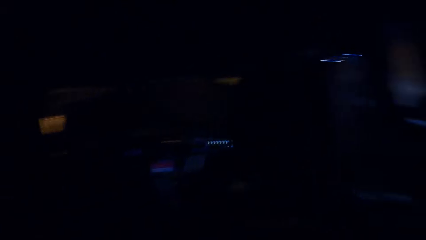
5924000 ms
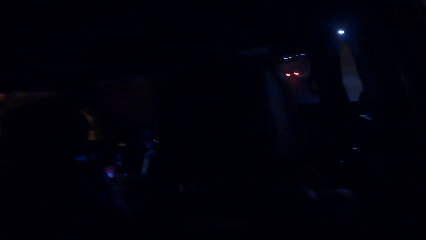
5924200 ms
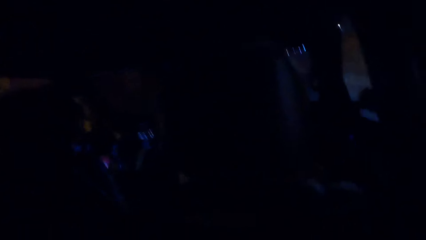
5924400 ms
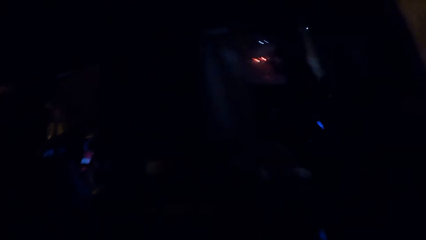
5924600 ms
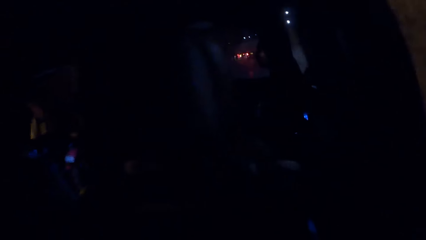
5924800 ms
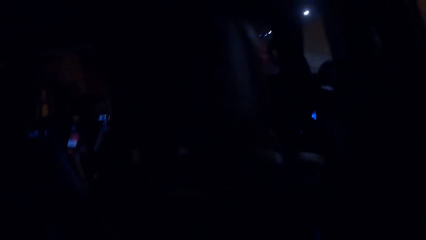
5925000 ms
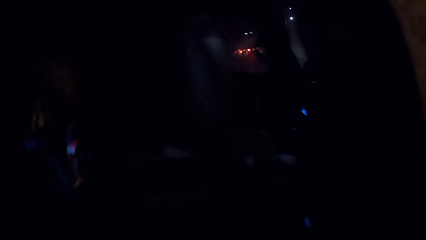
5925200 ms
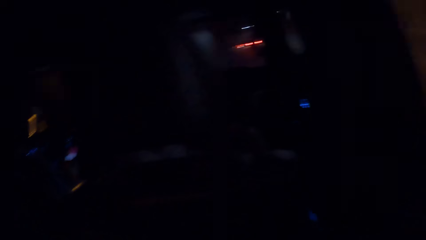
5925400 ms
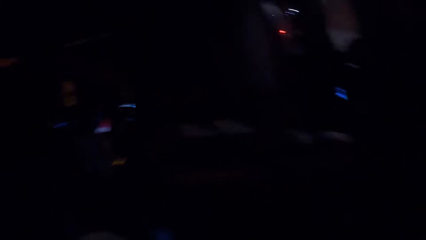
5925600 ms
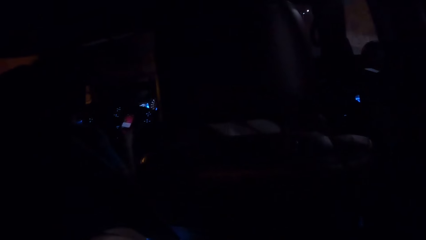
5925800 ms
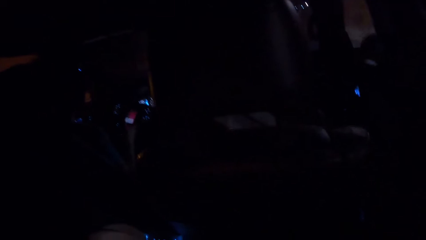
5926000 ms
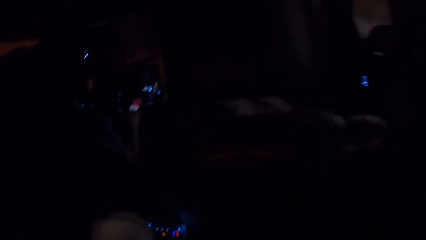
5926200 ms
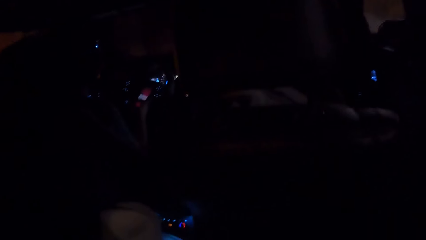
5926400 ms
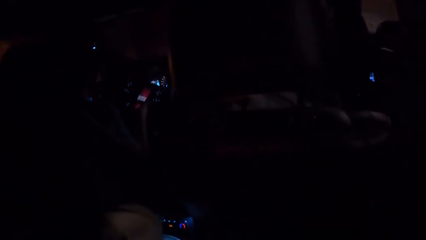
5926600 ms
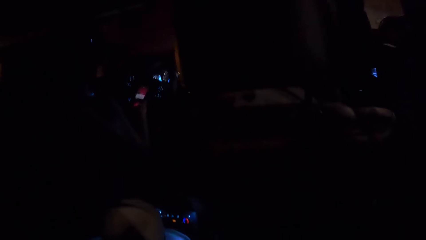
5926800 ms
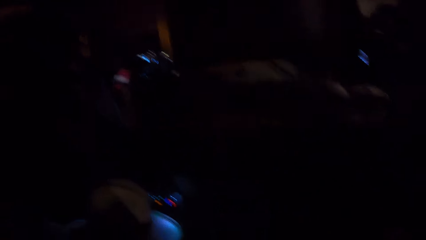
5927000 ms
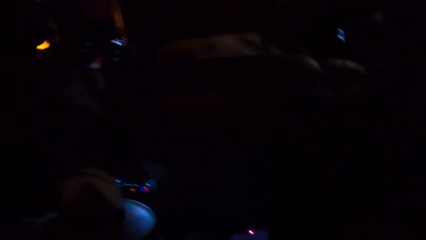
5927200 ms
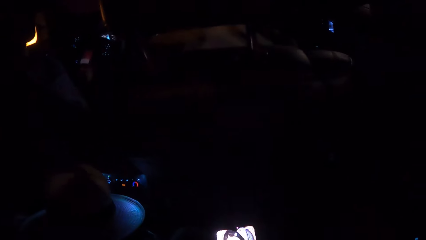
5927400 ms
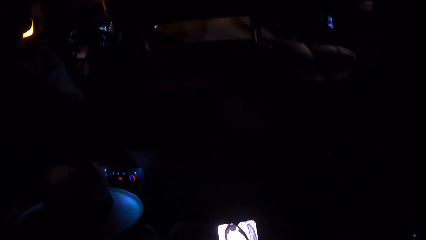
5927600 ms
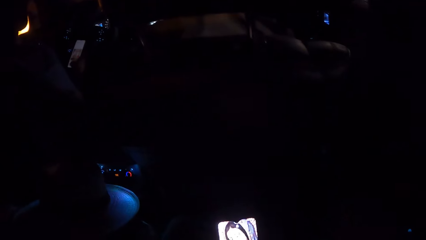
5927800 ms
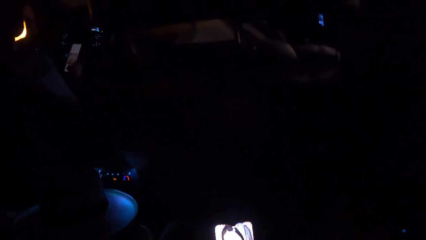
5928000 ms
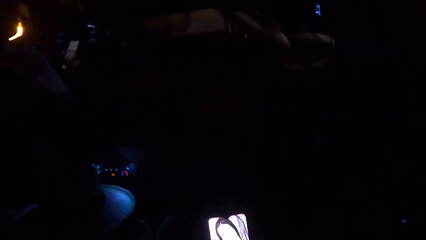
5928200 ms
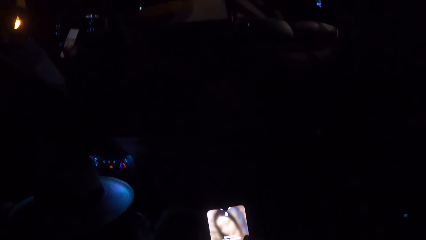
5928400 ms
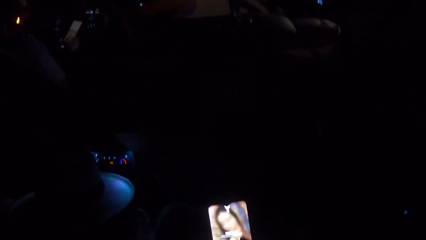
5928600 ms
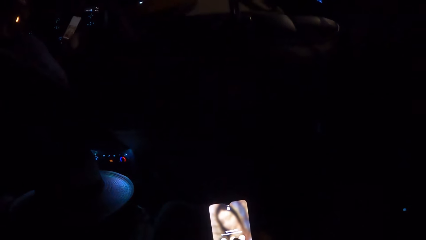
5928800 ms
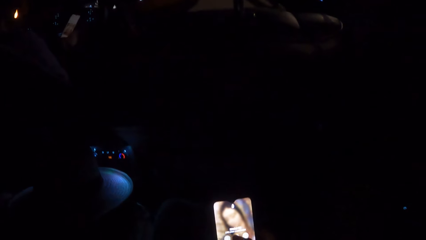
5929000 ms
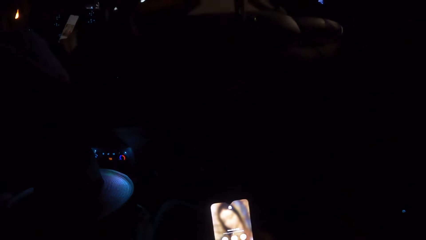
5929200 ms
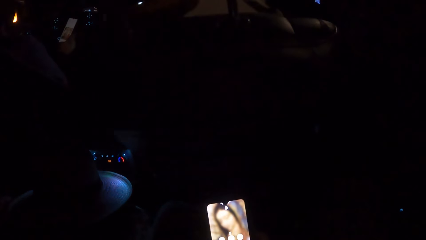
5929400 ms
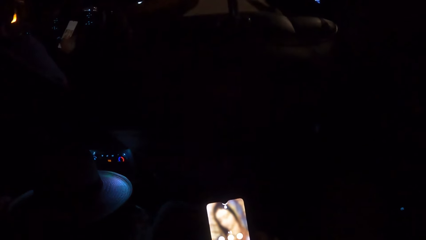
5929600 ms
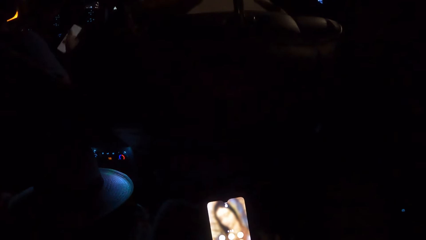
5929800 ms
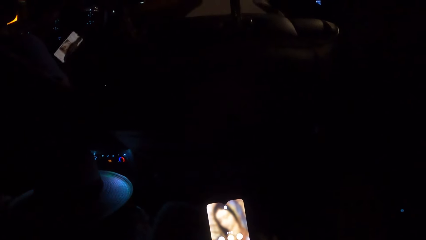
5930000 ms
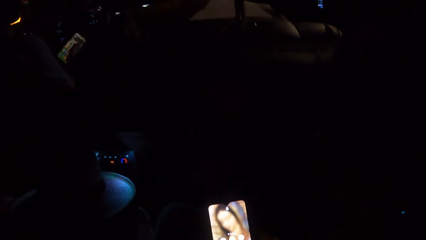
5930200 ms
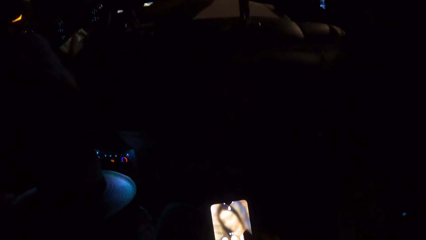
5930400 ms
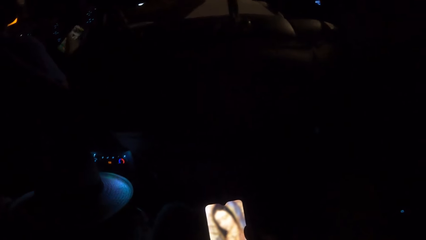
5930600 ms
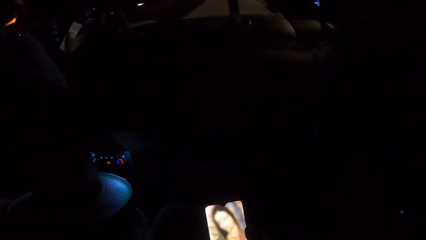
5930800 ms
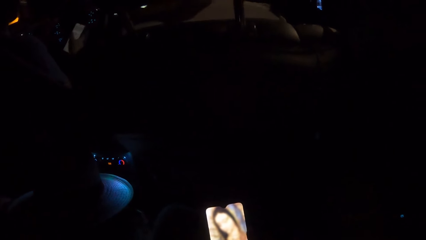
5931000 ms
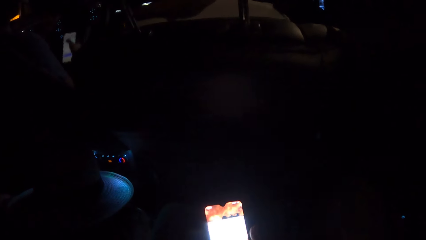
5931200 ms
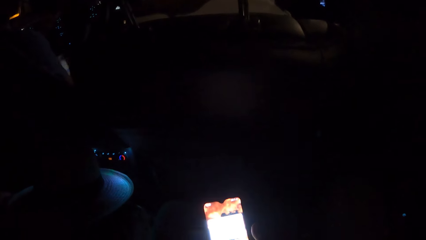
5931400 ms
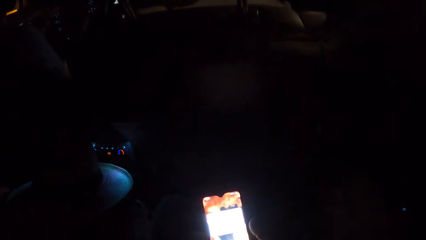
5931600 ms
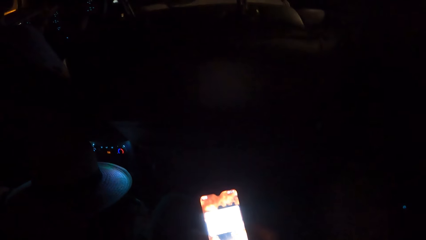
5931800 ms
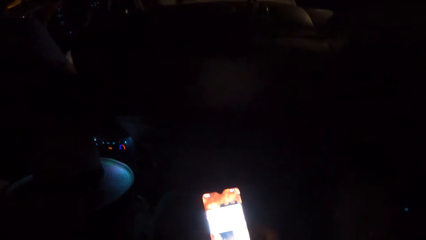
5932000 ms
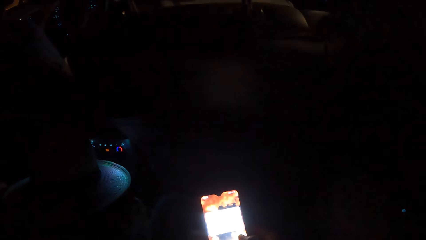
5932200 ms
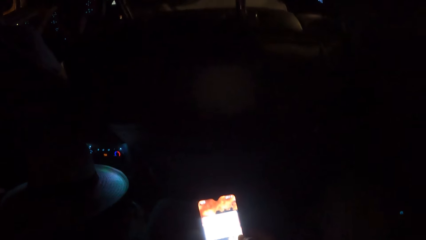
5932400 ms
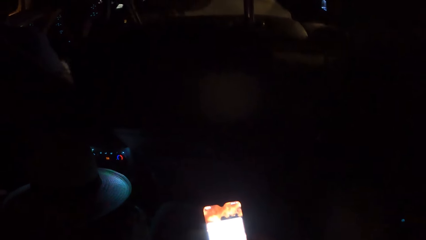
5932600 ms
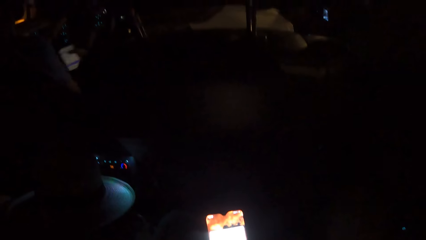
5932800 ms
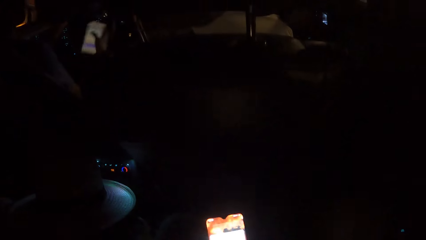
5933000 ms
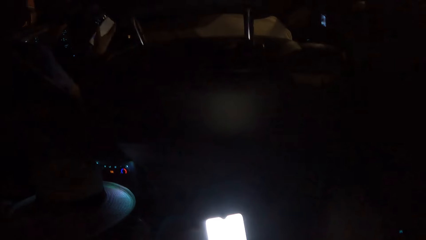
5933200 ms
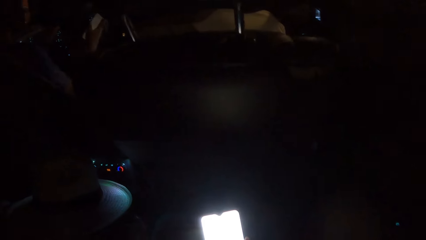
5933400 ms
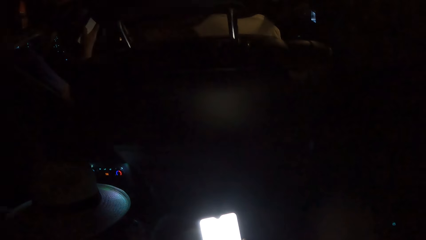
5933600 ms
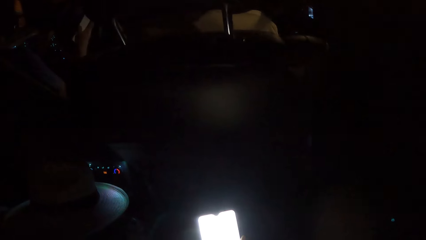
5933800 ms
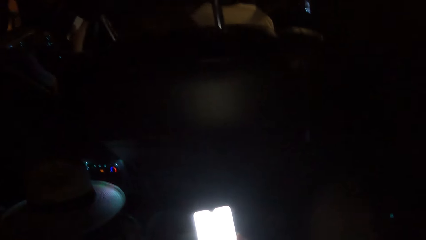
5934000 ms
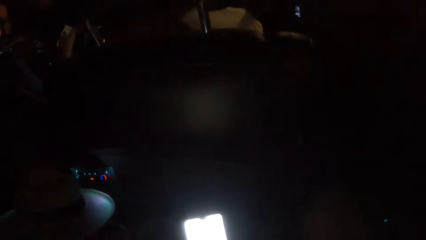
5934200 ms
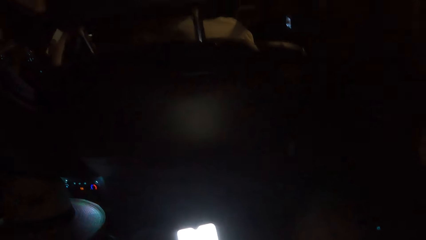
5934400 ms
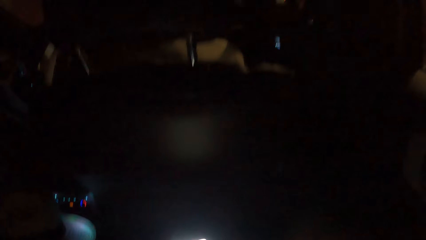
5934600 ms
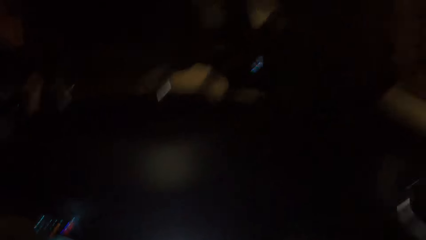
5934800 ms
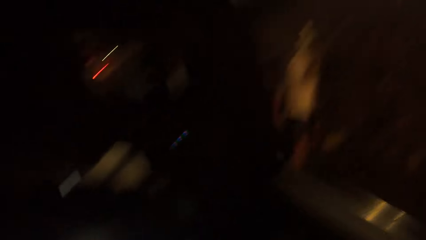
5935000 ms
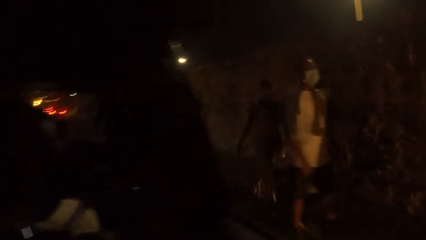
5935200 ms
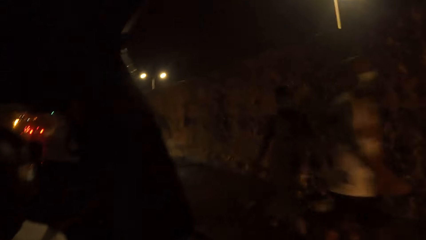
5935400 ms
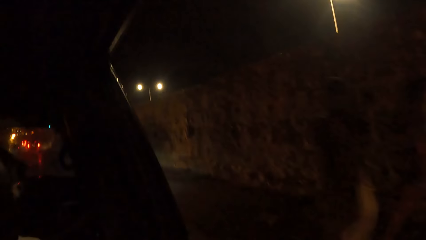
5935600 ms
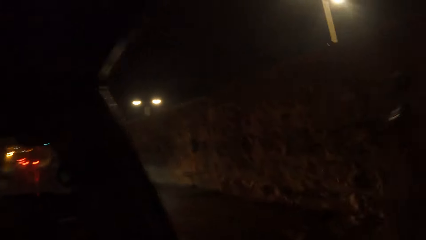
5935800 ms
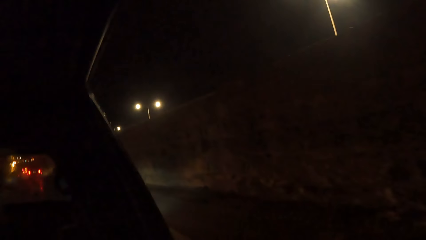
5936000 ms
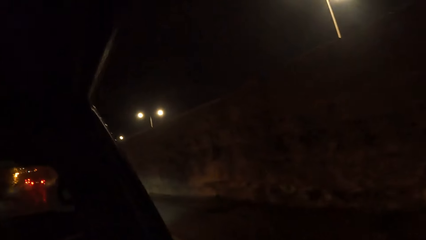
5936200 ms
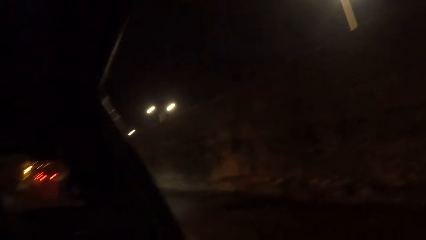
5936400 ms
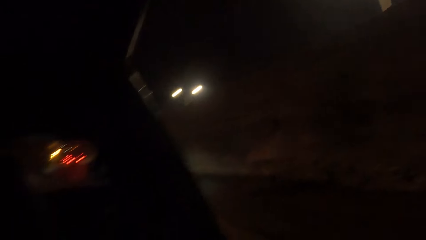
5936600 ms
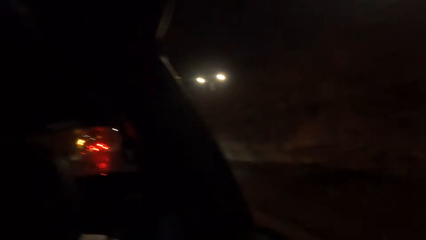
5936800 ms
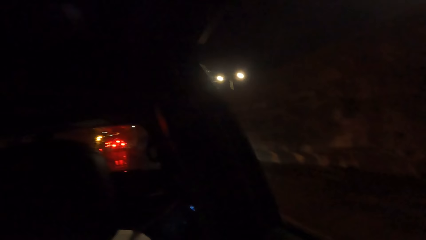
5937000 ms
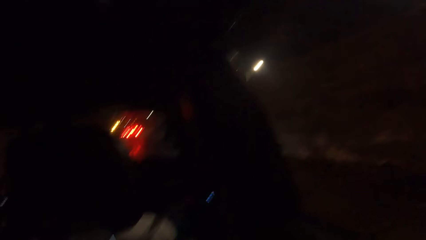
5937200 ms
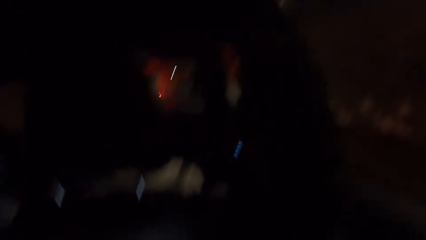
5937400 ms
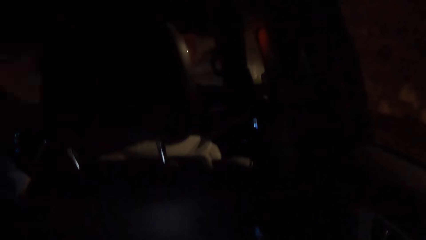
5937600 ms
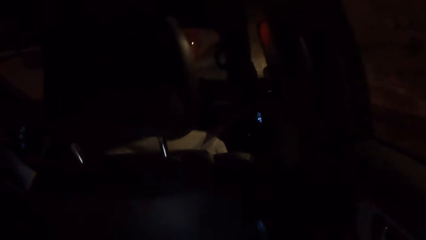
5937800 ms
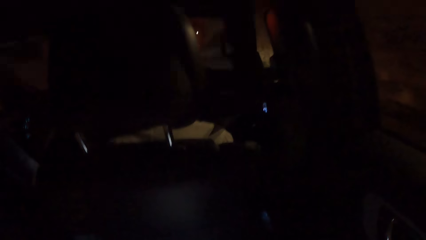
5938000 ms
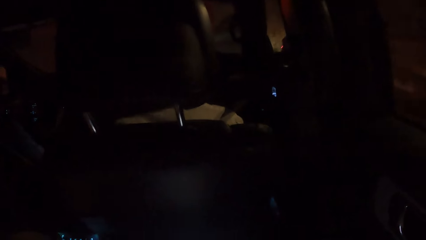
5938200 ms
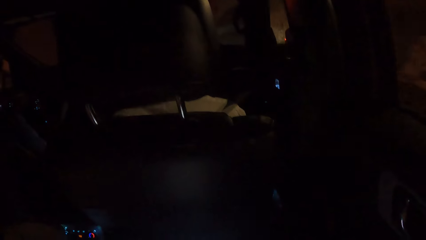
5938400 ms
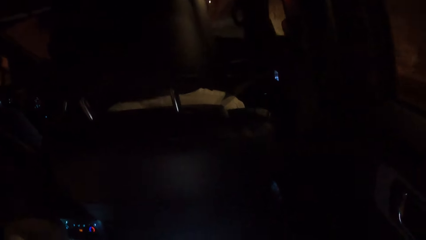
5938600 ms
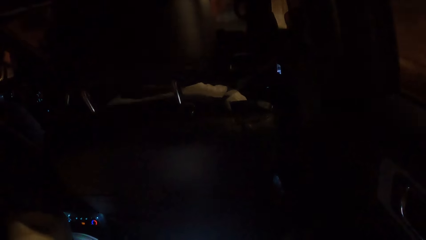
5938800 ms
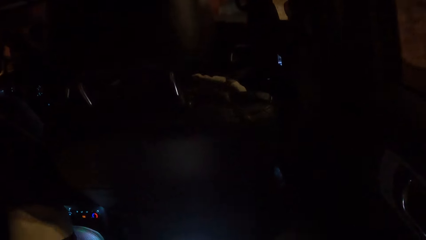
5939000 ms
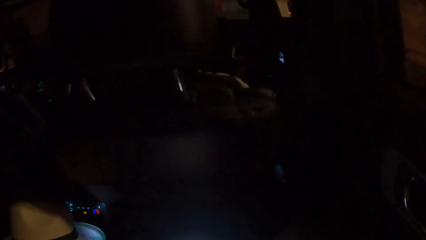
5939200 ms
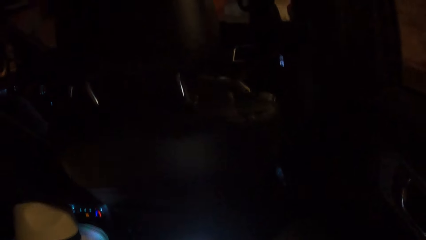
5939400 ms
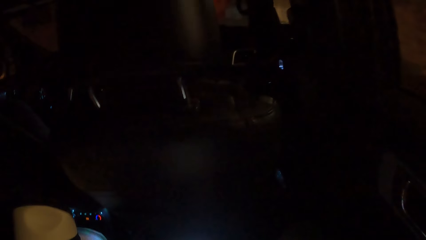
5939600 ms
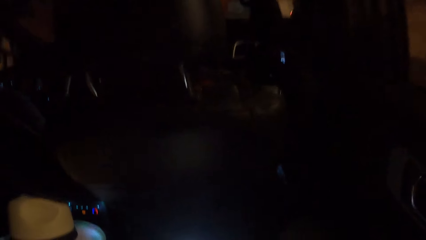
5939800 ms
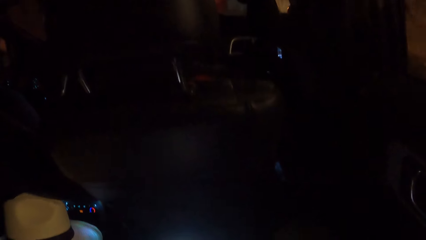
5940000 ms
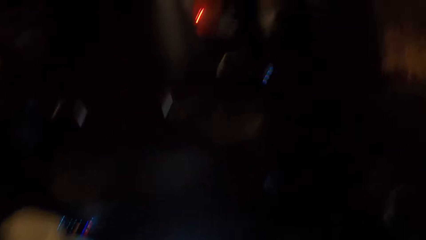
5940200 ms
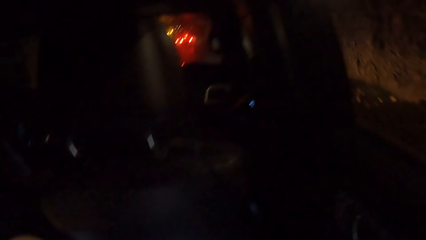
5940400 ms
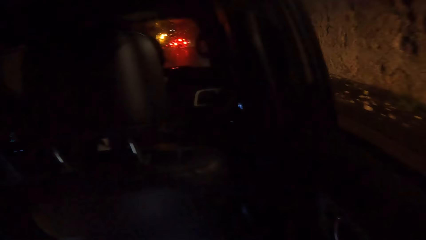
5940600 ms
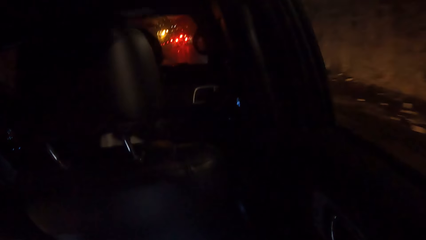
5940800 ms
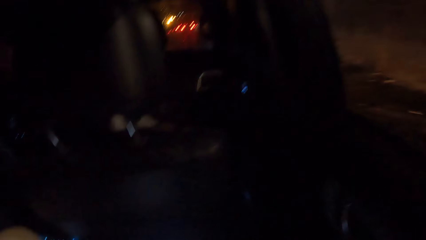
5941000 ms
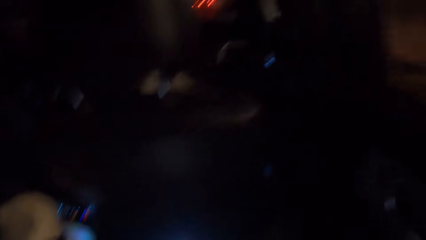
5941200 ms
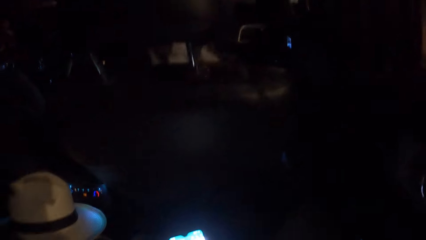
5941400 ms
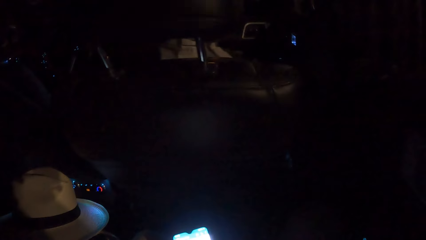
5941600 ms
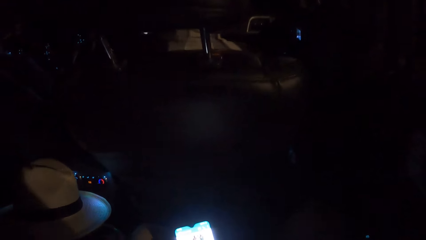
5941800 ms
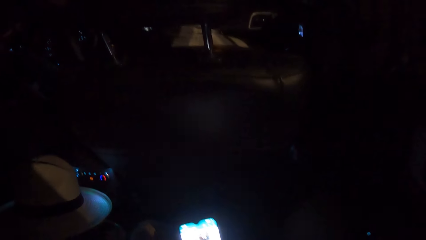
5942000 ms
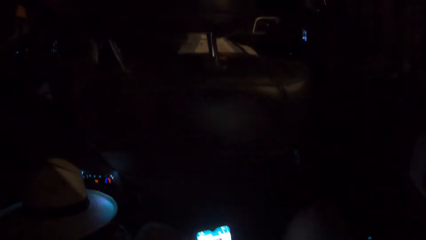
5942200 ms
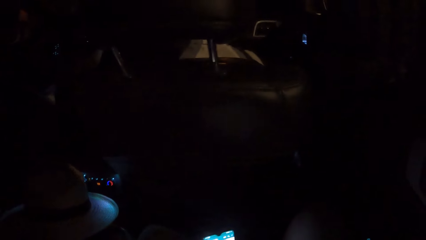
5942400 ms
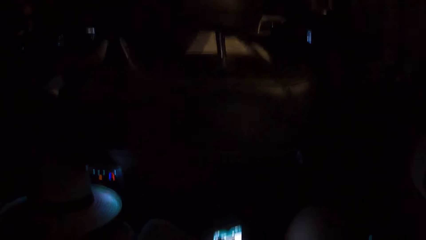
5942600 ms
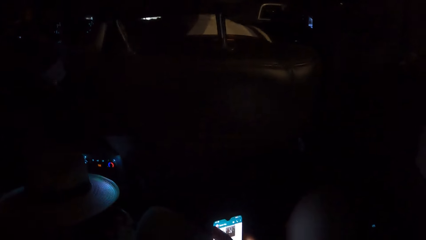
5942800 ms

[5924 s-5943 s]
A man holds a phone in hand. The man uses the phone in hand. The camera wearer looks at a phone. They hold the phone in hand and use the phone in hand. They look at passing pedestrians. They look outside the car. They look outside. They look at the phone.
